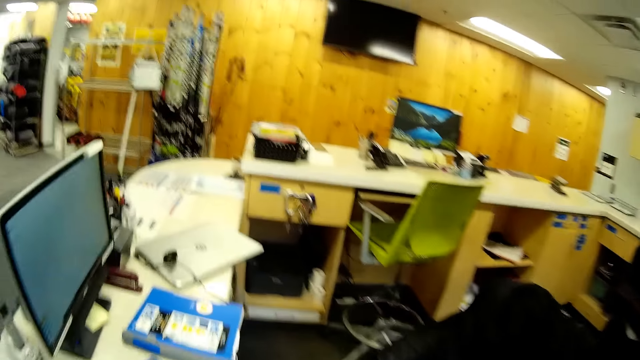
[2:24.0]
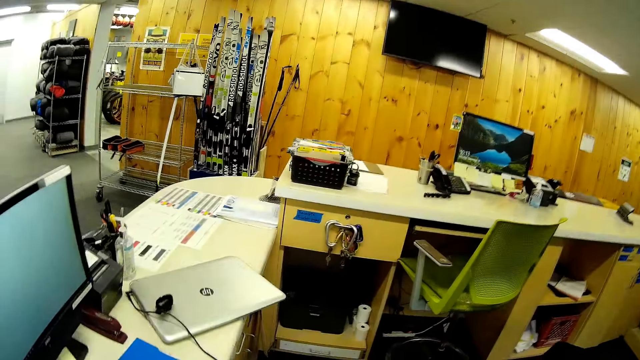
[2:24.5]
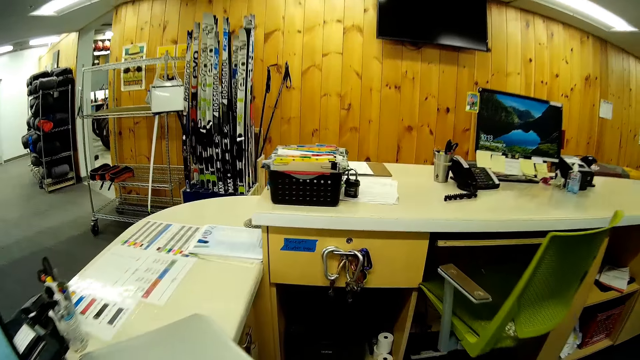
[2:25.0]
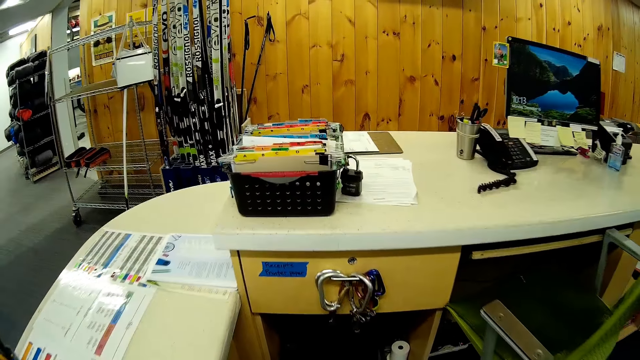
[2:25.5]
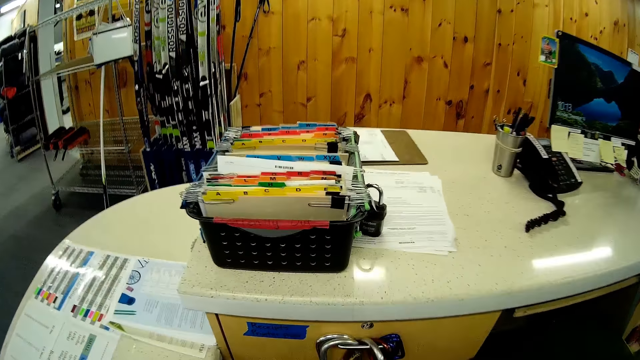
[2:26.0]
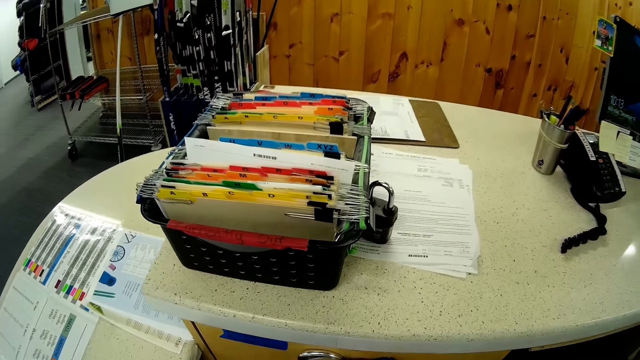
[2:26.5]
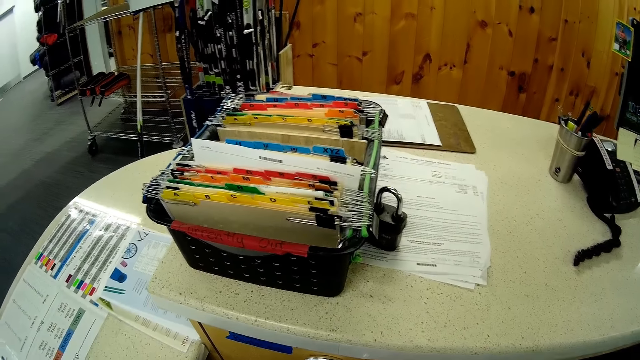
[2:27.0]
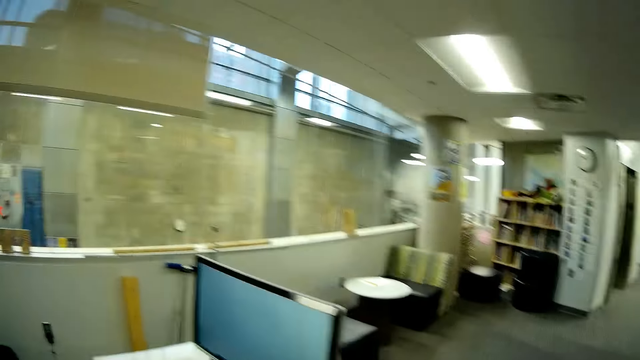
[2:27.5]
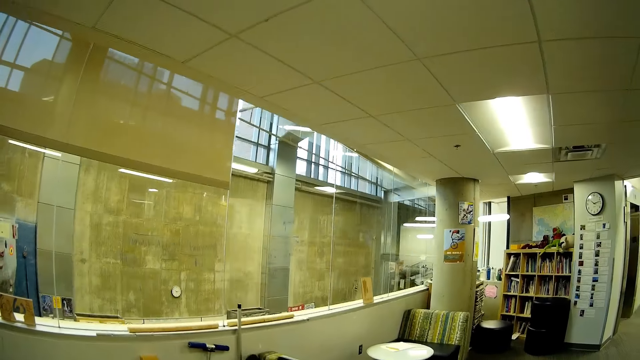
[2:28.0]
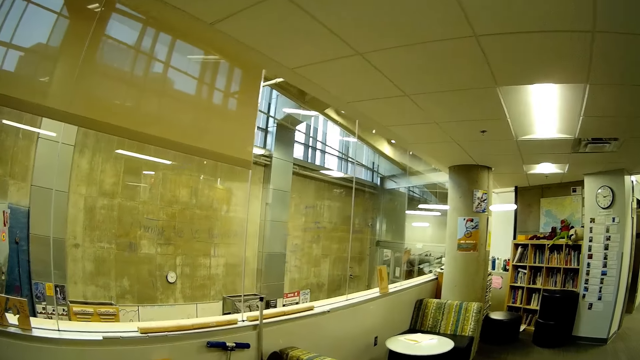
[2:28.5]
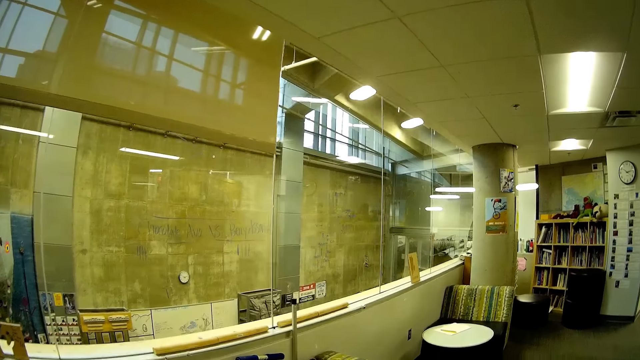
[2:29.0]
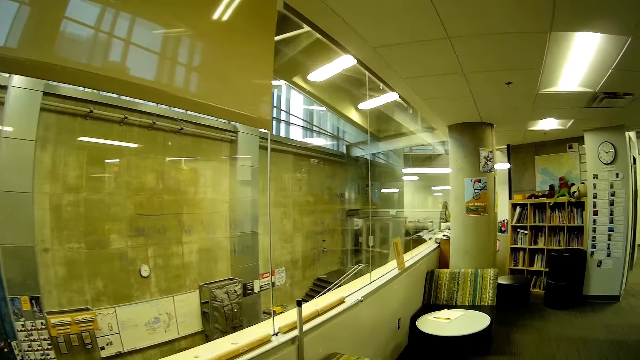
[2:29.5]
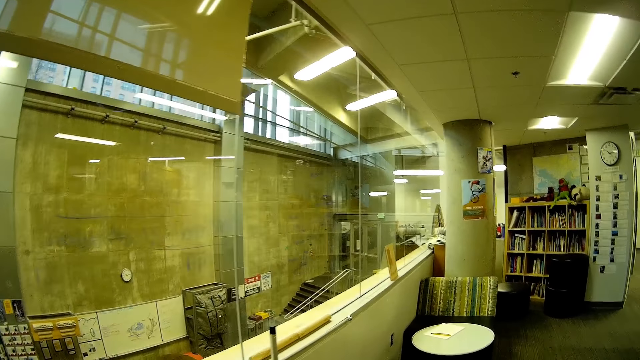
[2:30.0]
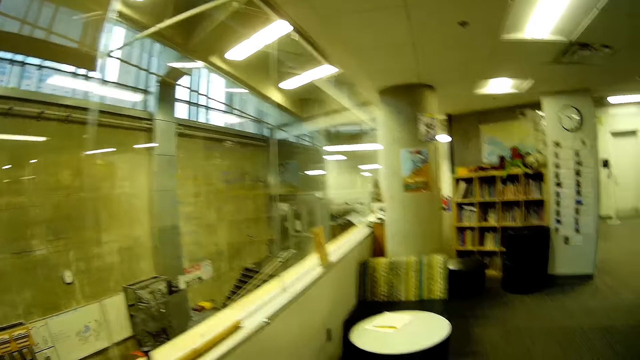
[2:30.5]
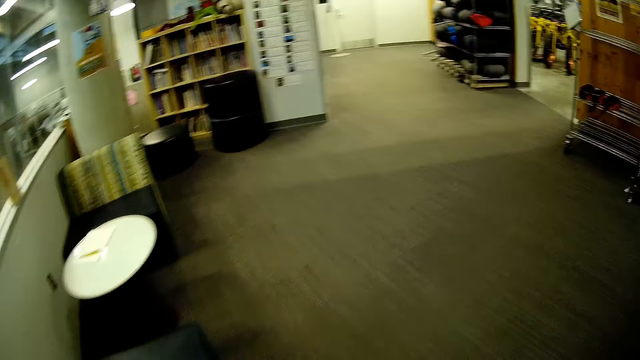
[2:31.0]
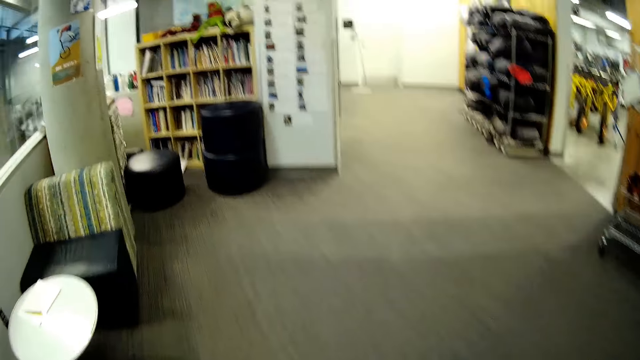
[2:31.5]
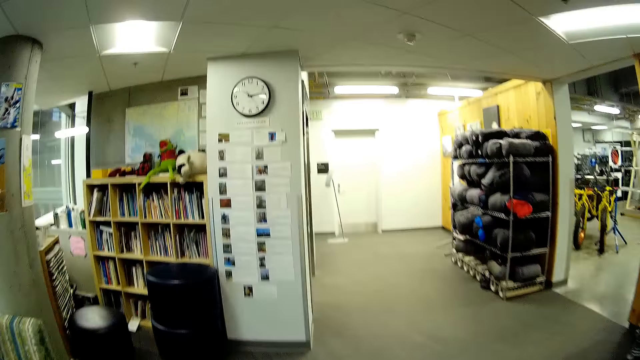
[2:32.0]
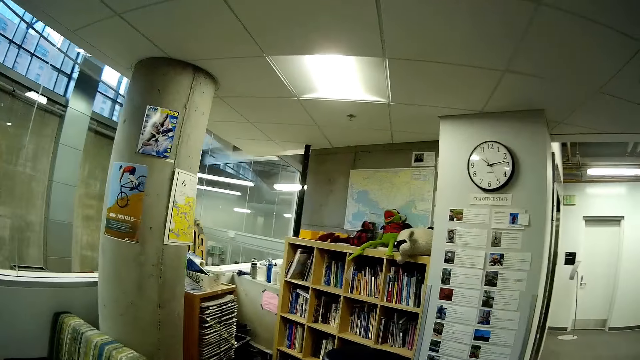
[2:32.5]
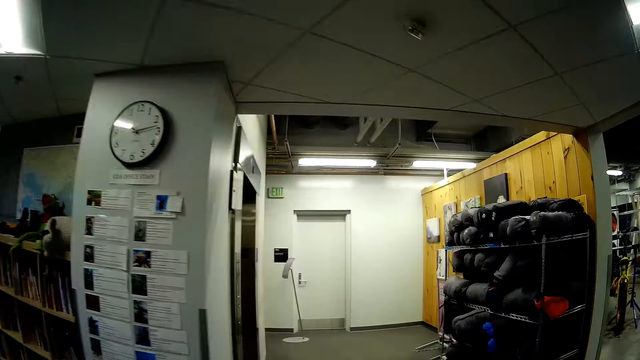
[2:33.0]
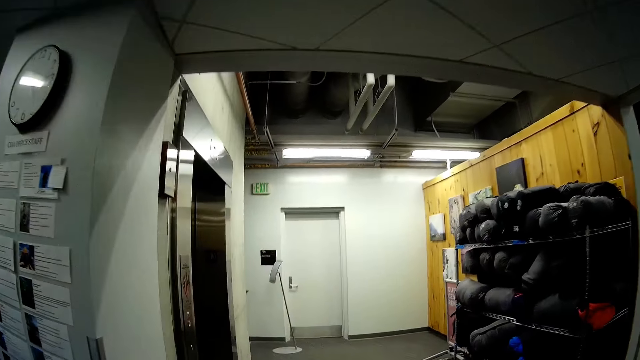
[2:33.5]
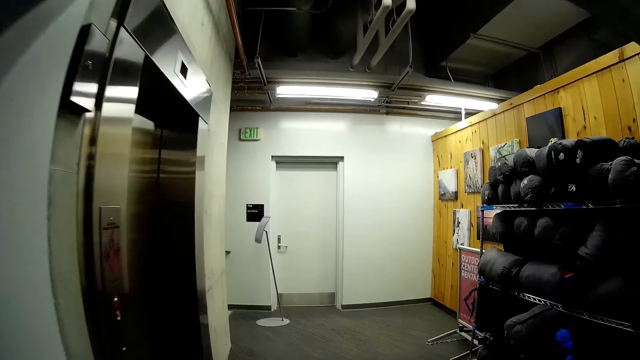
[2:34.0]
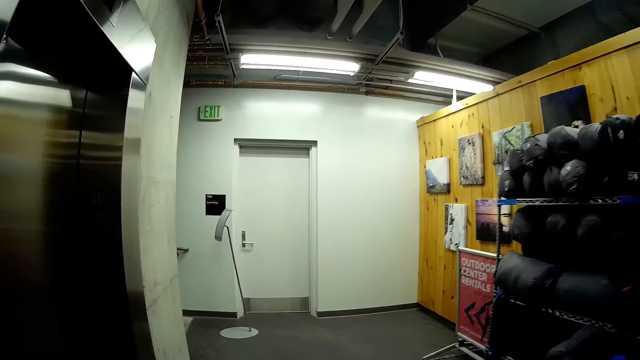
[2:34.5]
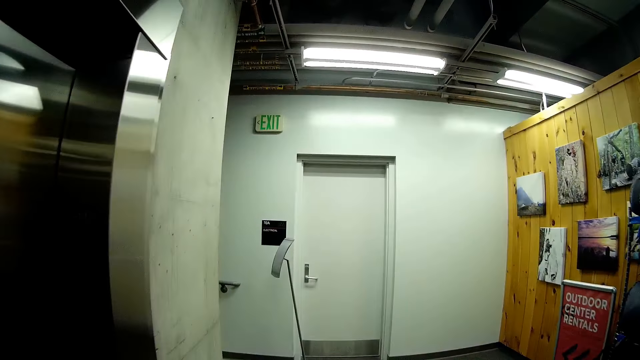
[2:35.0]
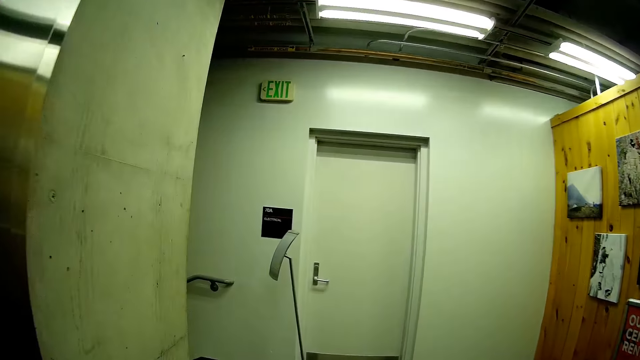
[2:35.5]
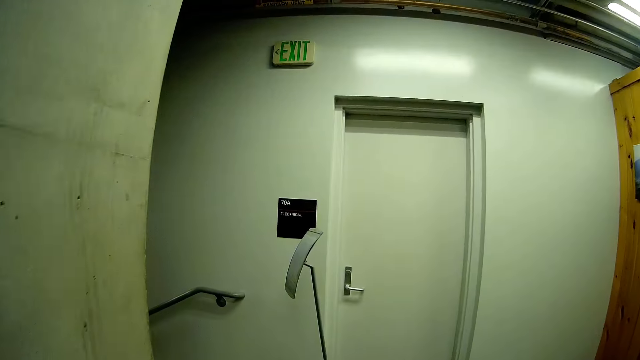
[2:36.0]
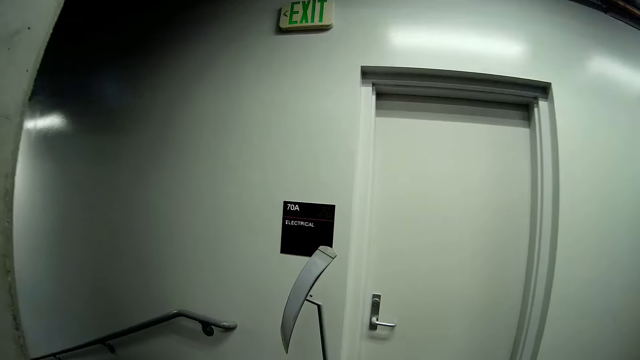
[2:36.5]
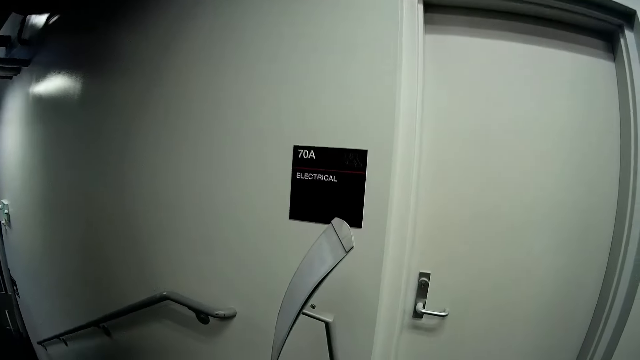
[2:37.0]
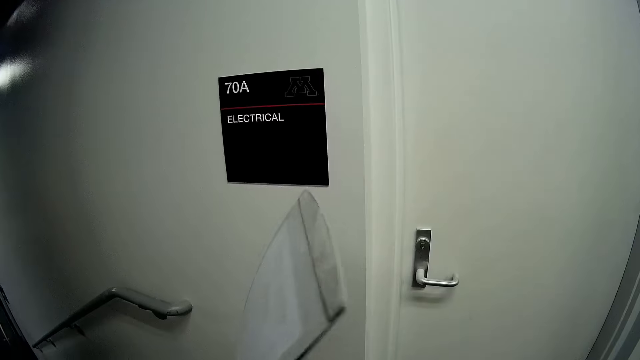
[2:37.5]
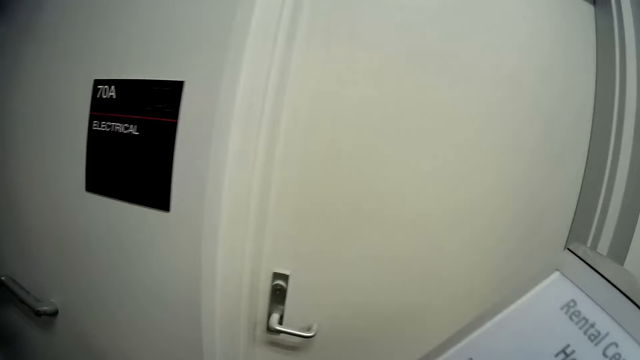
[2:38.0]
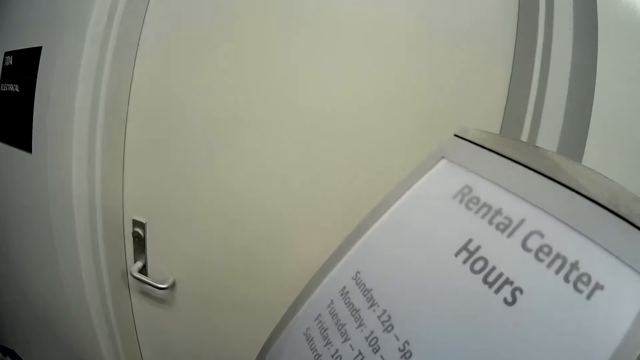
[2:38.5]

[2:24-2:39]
The camera wearer touches a hammock hook with her right hand. She walks. She moves a sign board on the floor with her right hand.

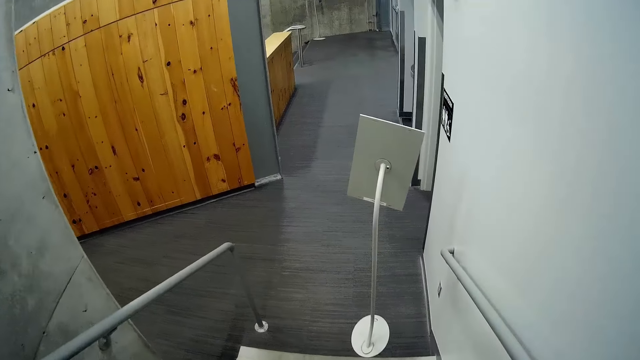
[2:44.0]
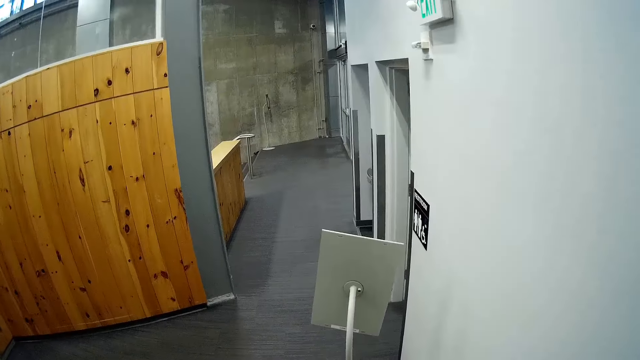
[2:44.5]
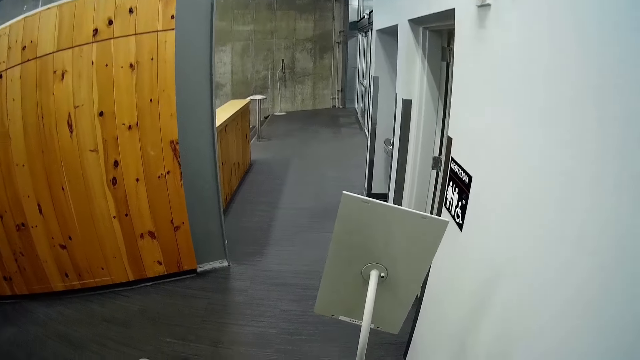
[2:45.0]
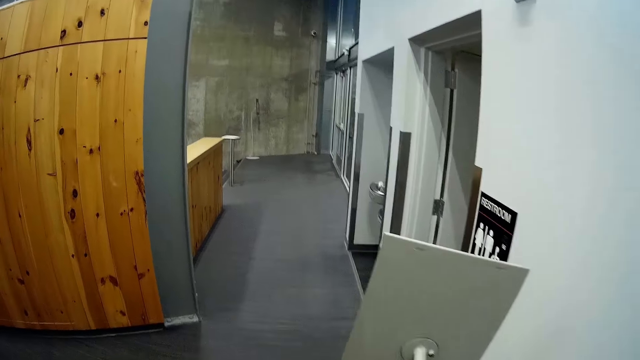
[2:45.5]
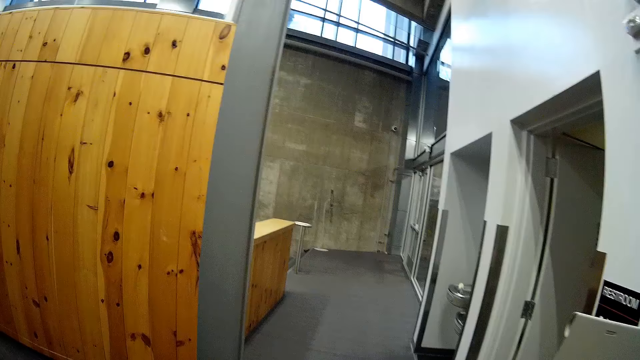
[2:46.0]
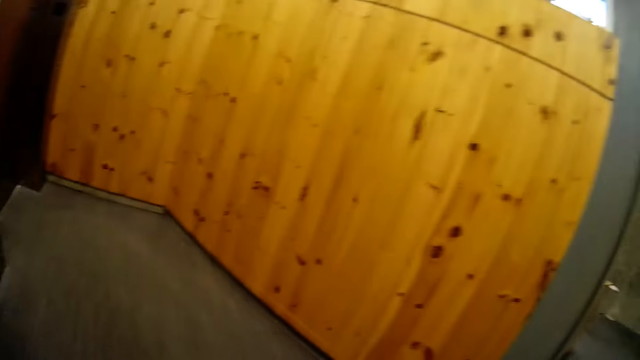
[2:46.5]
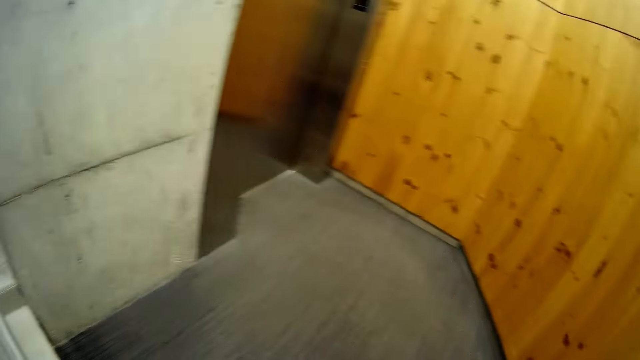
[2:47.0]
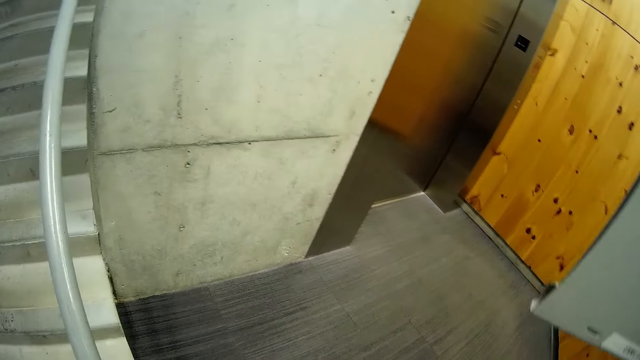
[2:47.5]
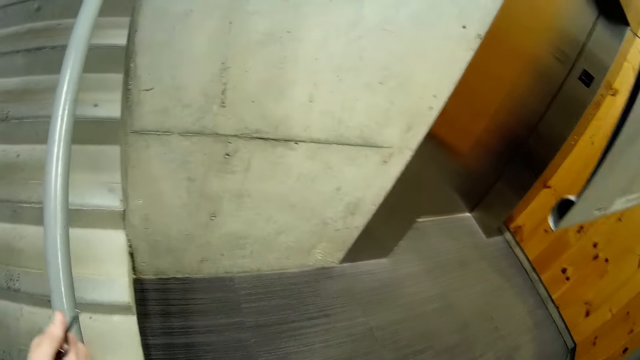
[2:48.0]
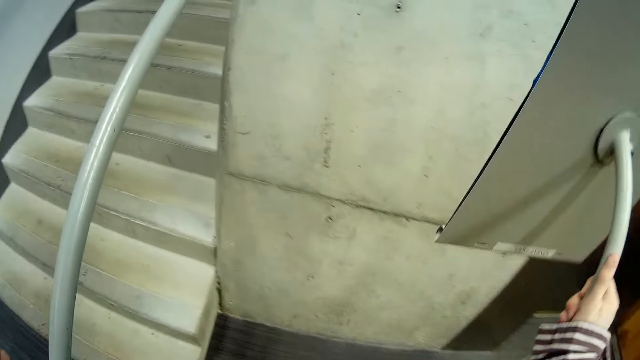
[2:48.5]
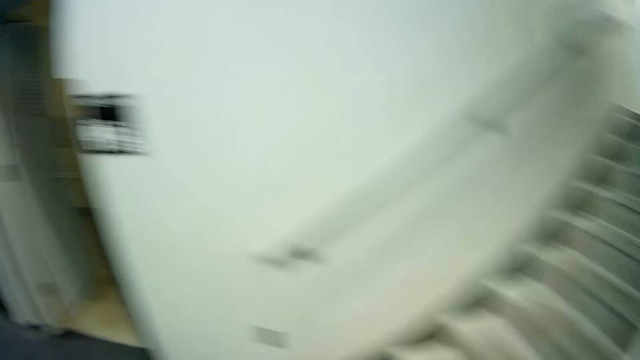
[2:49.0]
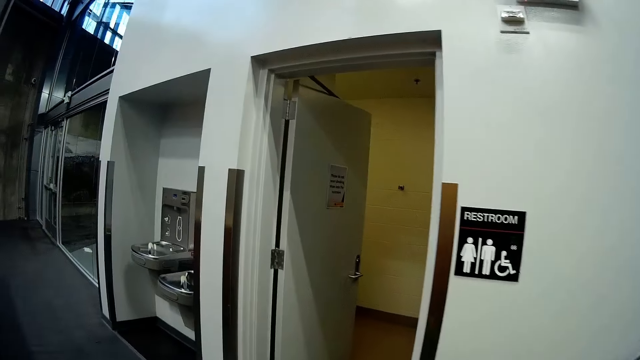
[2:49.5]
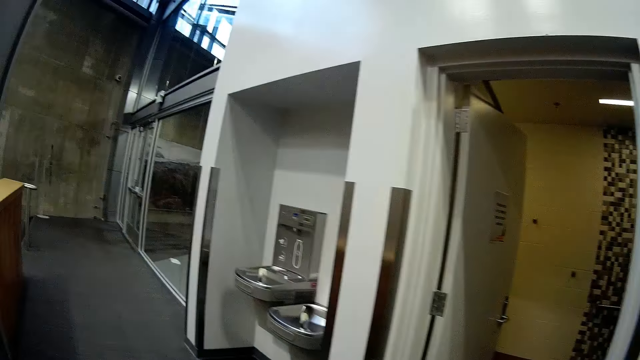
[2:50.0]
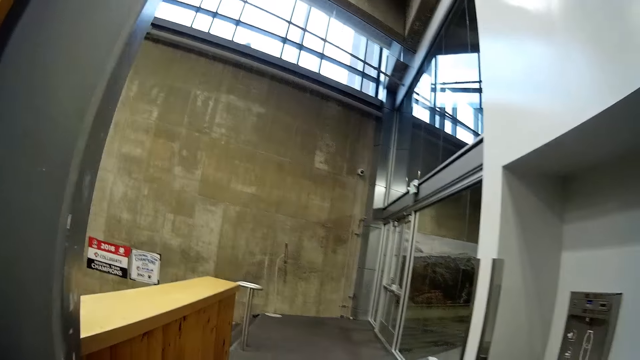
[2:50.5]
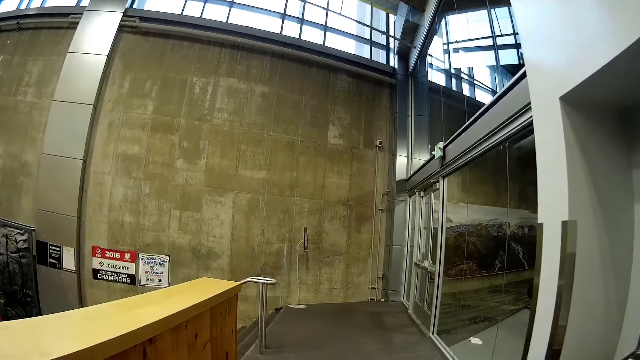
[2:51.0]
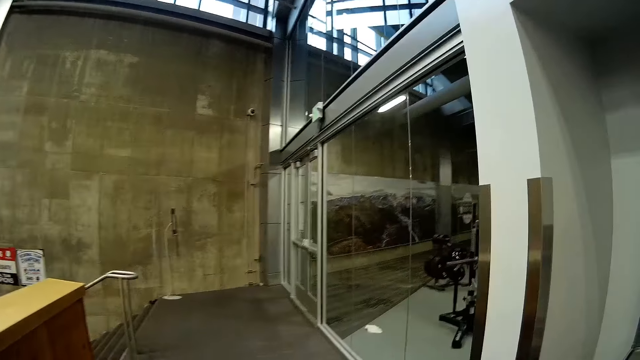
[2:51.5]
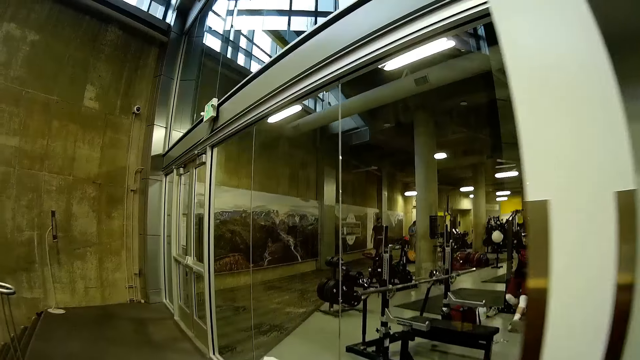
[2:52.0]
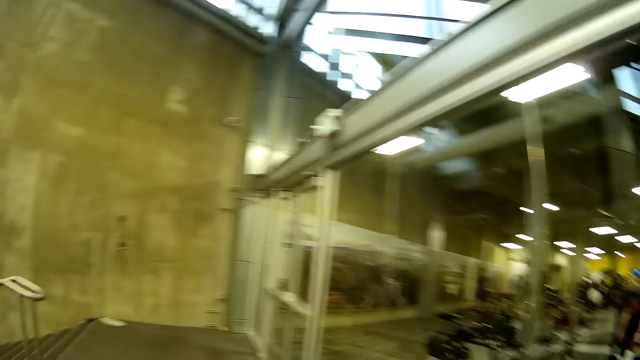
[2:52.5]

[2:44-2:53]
The camera wearer carries a poster stand or sign board. She lifts the sign board on the floor with her right hand. She walks. She drops the sign board on the floor with her right hand.
